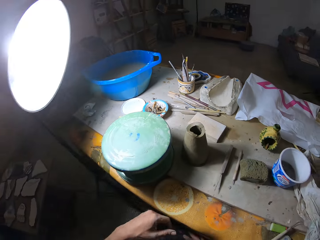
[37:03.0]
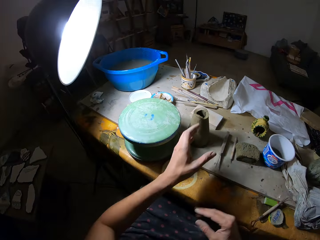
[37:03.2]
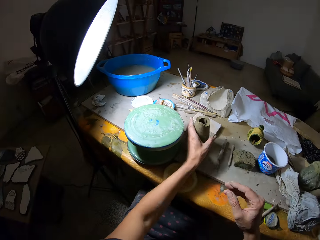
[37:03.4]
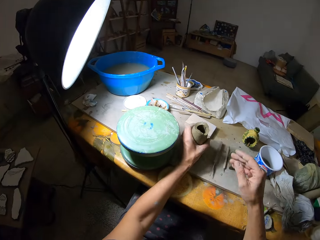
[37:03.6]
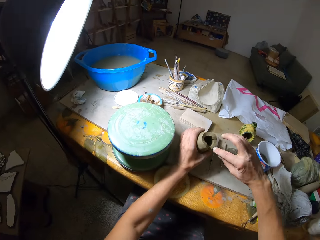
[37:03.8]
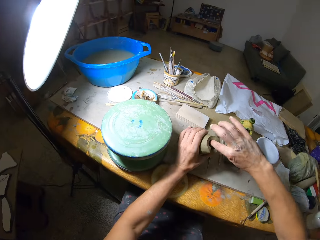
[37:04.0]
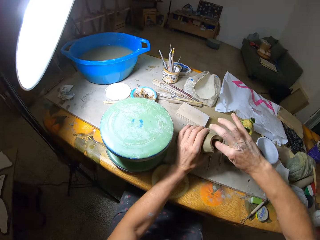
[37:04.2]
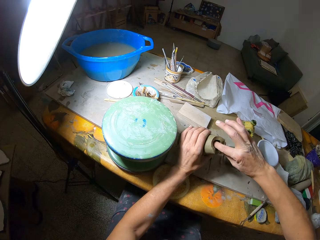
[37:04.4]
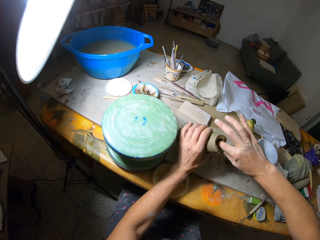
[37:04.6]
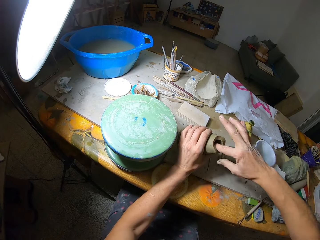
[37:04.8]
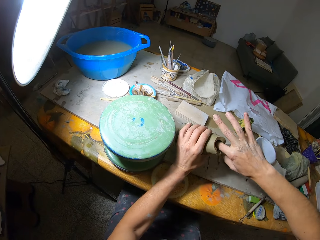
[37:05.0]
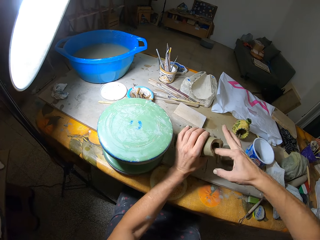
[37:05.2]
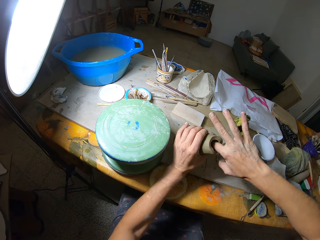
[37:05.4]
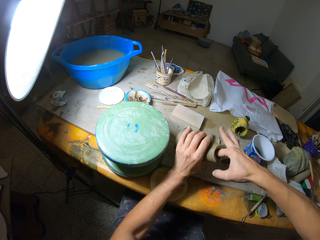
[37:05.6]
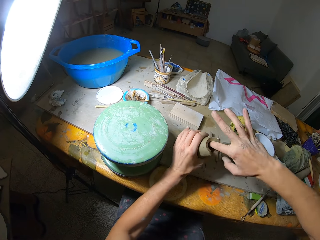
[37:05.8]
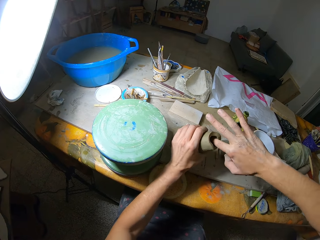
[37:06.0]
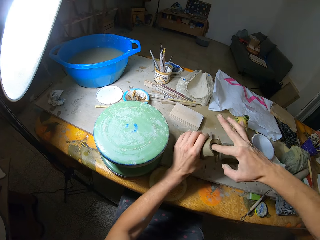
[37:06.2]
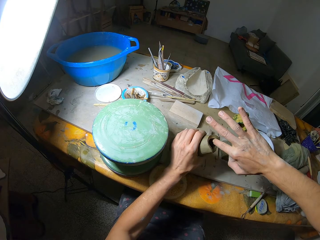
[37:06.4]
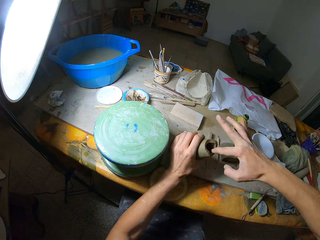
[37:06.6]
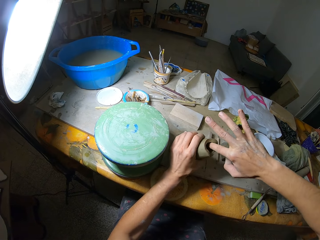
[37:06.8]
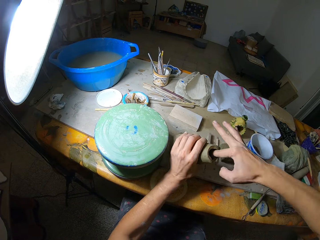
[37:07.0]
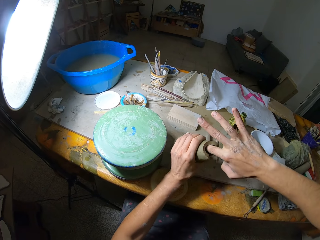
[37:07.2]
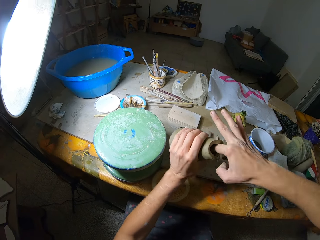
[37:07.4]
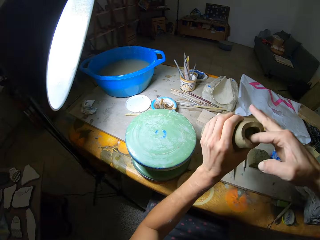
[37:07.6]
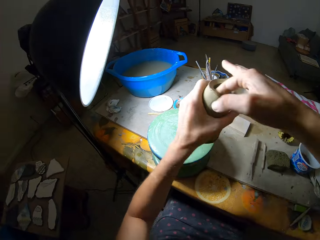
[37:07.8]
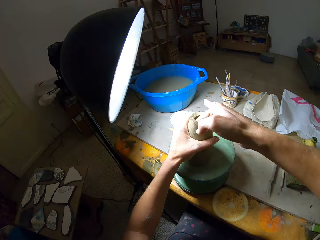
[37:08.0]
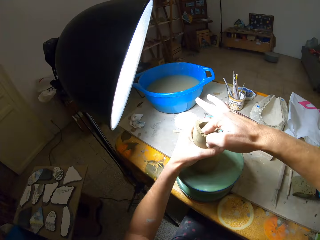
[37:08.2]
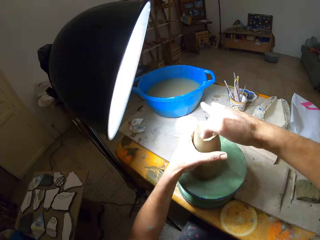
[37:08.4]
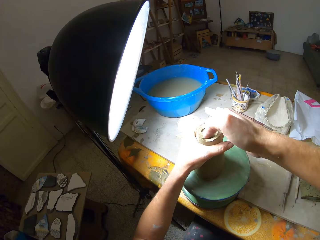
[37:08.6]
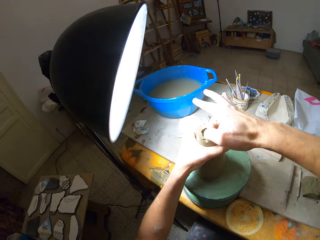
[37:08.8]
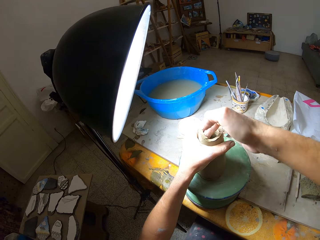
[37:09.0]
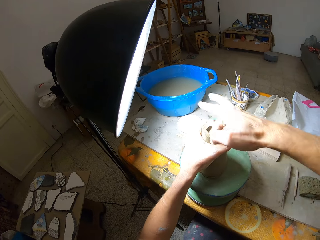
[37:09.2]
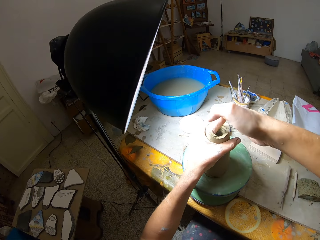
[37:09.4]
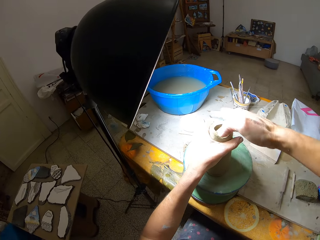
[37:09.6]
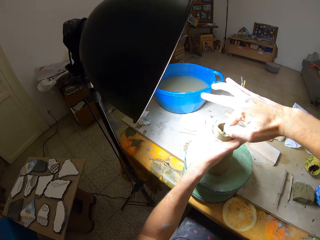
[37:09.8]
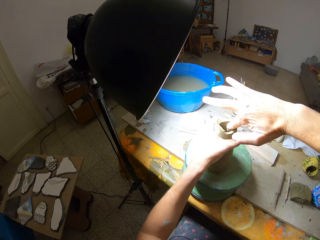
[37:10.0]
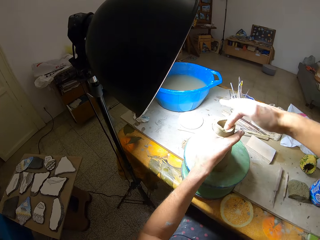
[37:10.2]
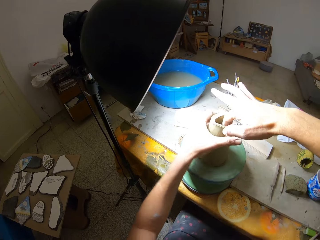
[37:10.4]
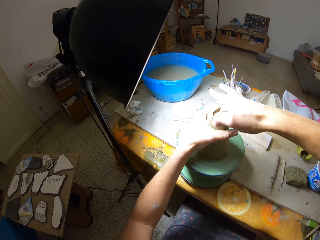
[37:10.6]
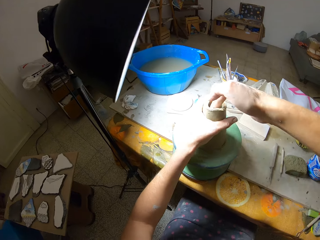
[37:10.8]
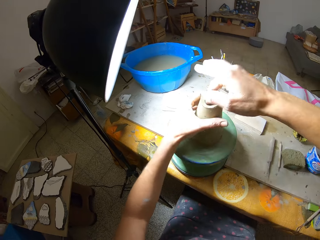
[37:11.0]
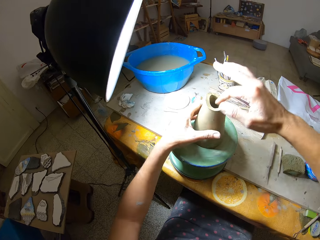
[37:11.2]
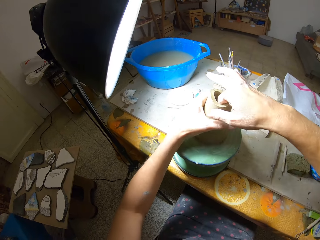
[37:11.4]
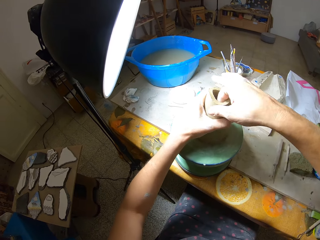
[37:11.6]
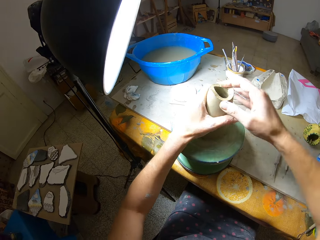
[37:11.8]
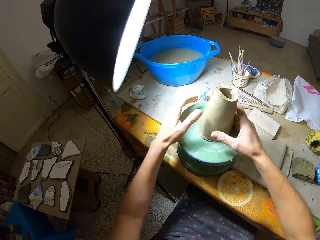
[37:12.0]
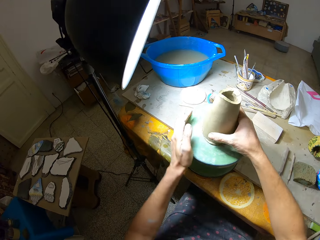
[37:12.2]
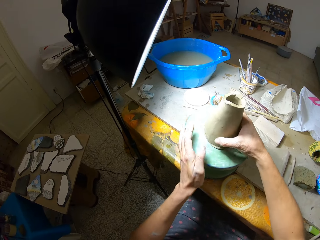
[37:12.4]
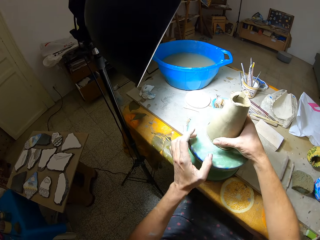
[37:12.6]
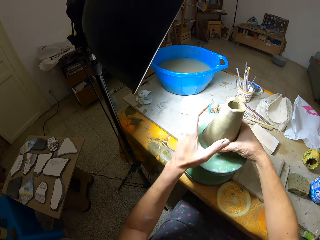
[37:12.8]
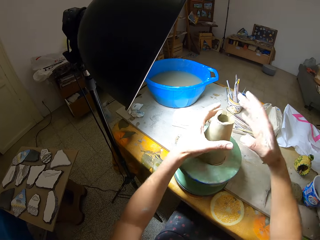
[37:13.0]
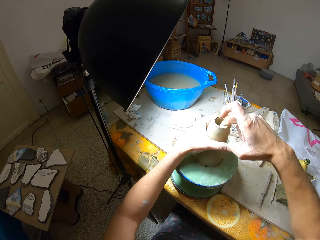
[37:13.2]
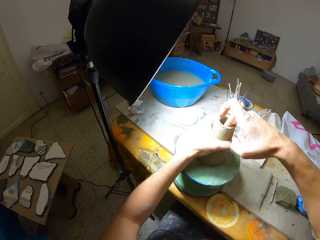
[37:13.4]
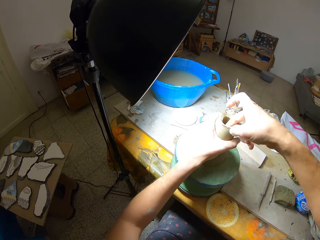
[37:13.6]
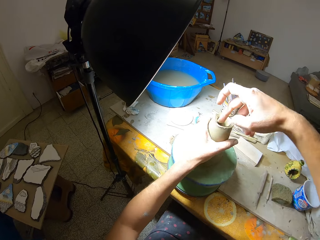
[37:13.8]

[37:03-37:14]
The camera wearer takes the clay from the board with his left hand. He molds the clay with both hands. He smoothens the inner surface with the finger. He places the clay on the turntable wheel with his left hand. He molds the clay on the turntable wheel with both hands. He adjusts something.

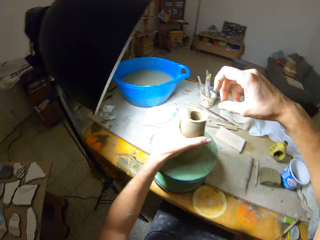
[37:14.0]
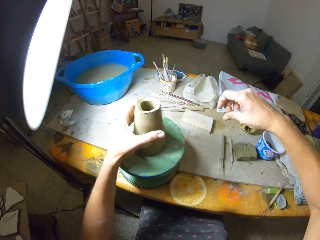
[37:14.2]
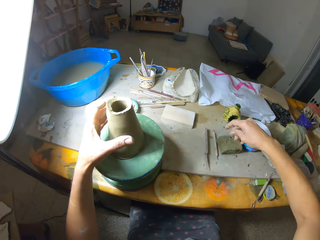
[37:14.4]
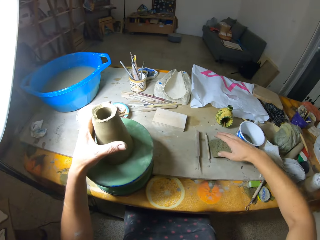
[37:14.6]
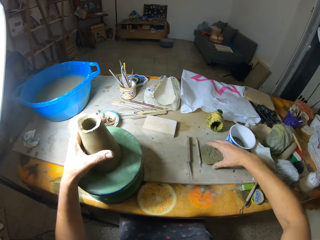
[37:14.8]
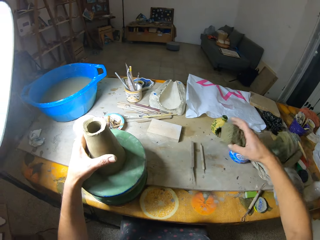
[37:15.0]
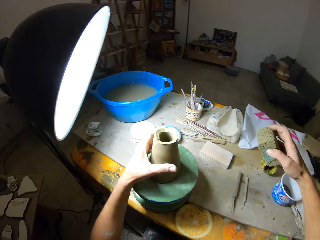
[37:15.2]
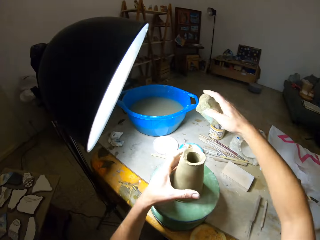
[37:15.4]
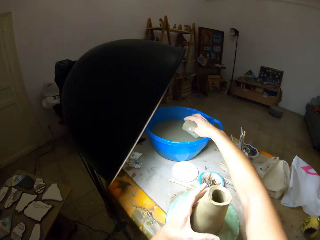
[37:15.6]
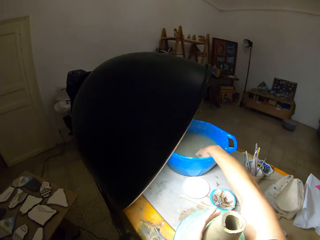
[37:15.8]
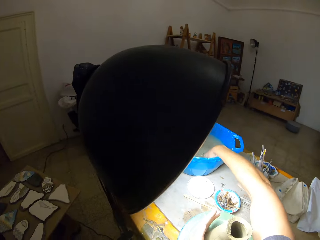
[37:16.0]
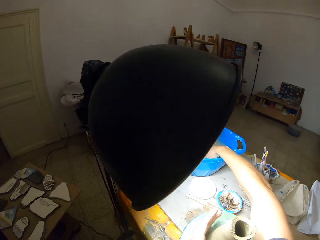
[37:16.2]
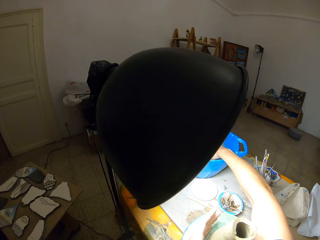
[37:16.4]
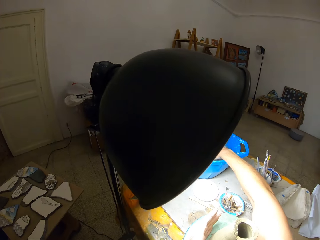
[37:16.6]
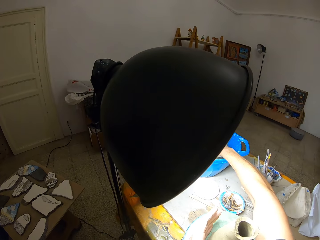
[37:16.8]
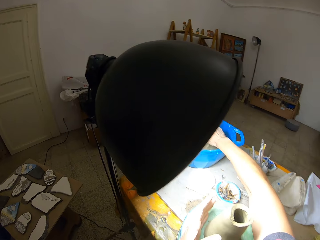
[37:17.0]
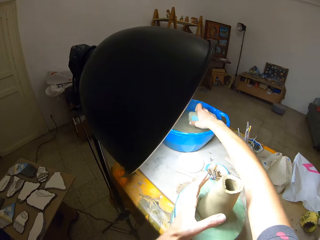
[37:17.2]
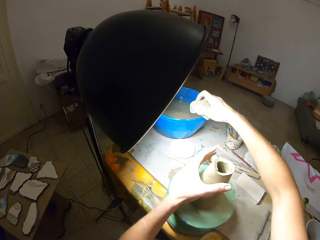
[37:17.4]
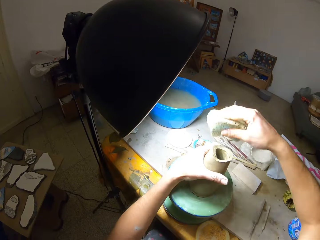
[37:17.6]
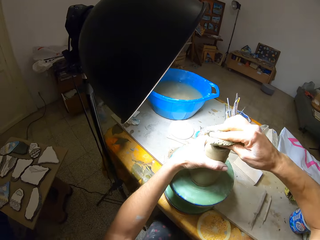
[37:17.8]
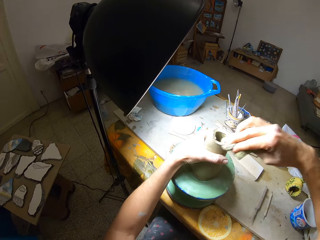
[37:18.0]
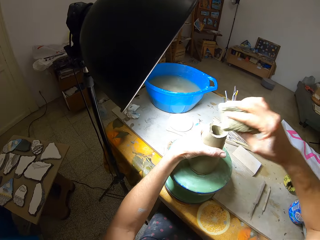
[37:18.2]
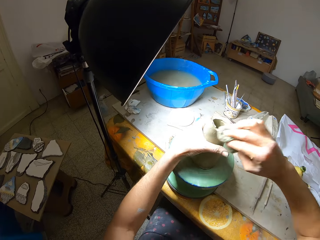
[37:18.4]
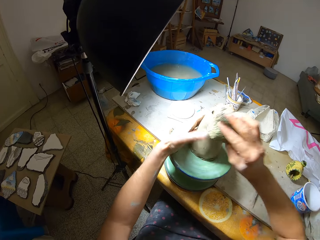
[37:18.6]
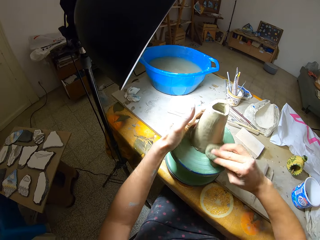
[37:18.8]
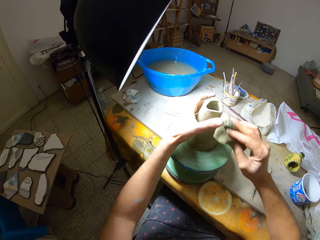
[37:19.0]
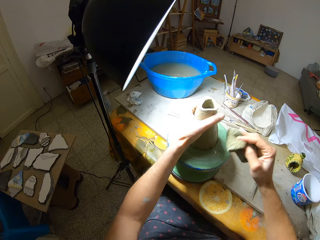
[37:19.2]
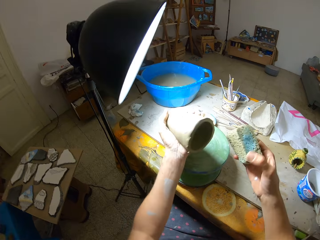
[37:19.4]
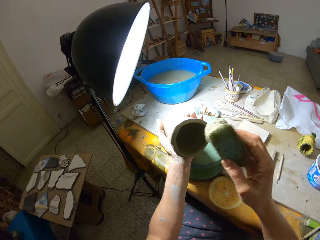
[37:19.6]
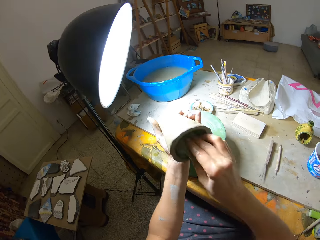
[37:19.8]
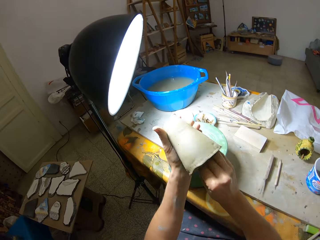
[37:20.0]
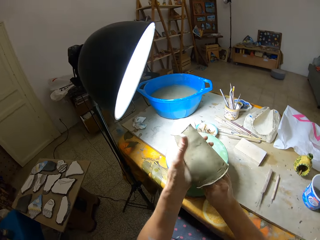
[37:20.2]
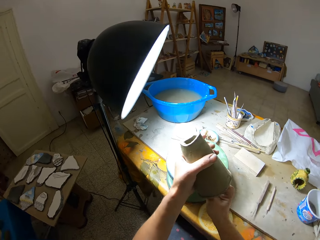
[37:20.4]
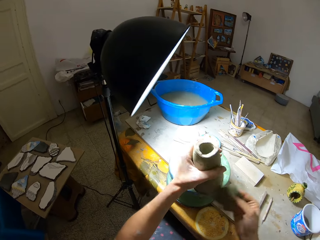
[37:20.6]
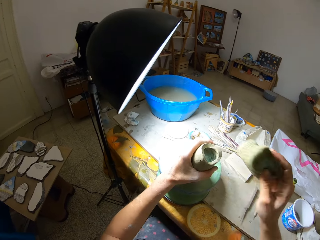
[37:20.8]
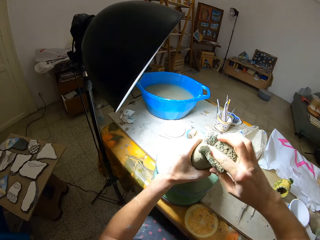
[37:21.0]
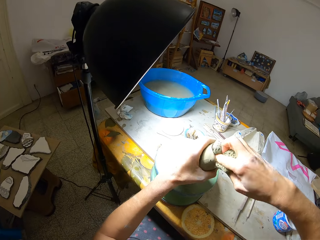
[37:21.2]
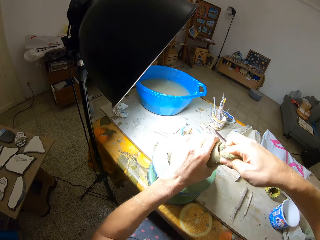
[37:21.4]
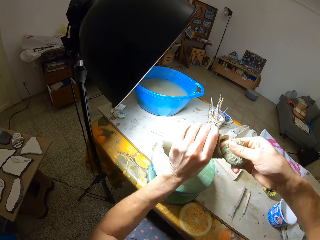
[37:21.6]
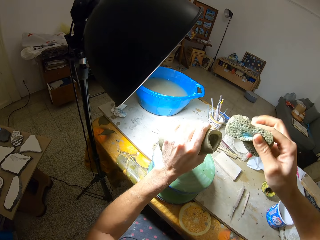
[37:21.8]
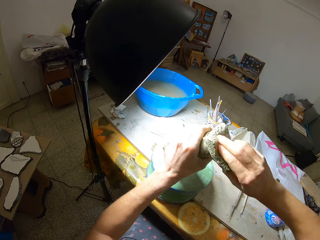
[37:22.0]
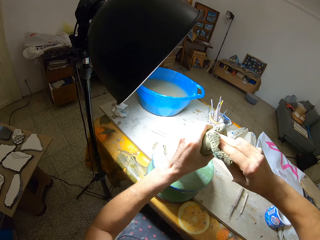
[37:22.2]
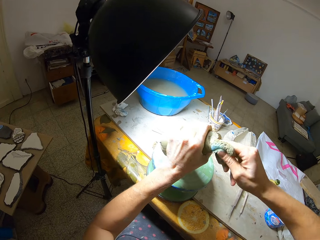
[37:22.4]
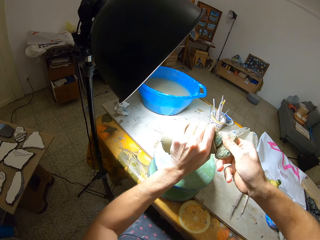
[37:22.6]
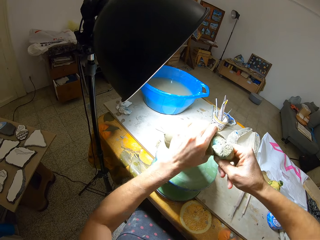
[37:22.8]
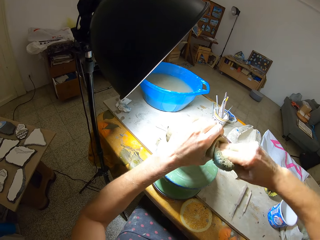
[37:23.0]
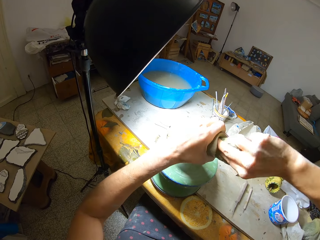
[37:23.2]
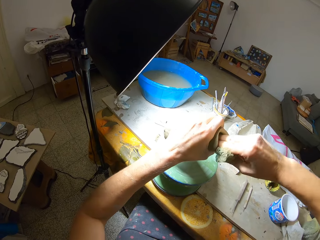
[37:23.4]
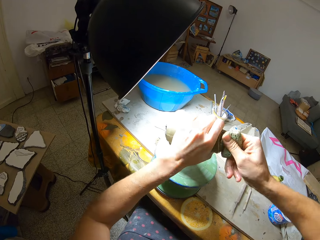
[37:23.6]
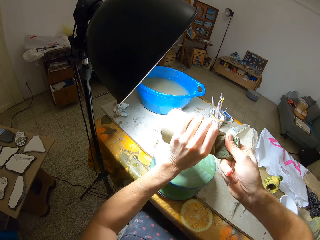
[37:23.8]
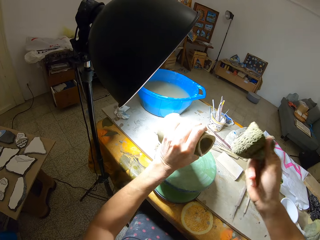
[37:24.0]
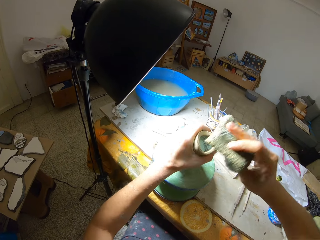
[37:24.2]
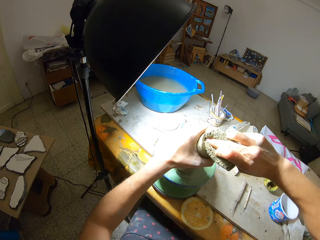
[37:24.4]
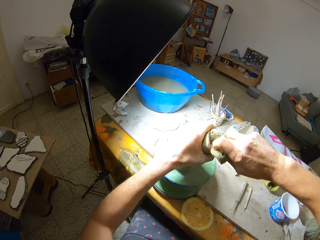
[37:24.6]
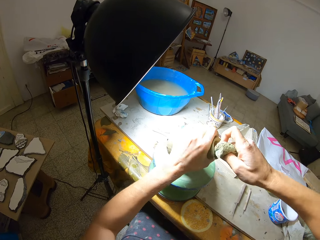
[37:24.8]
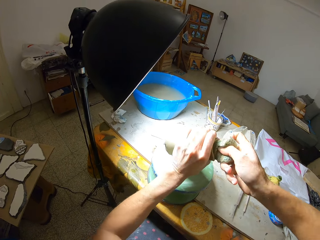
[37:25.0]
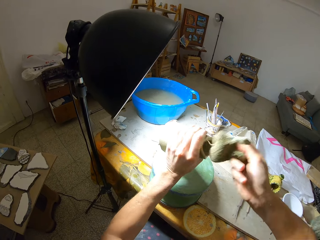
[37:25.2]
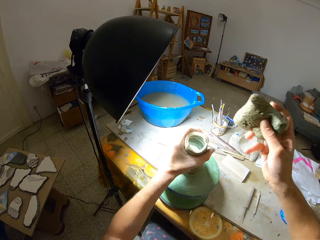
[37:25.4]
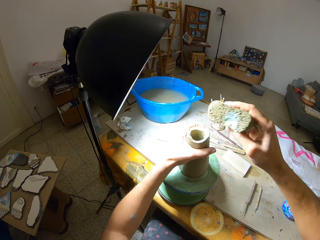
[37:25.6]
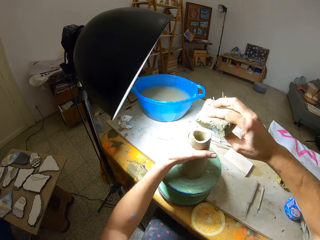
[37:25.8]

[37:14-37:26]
The camera wearer takes a foam from the board with his right hand. He dips the foam in his right hand in a bowl of water. He cleans the clay with the foam in his right hand. He takes the clay from the turntable wheel with his left hand. He cleans the clay with the foam in his right hand.
